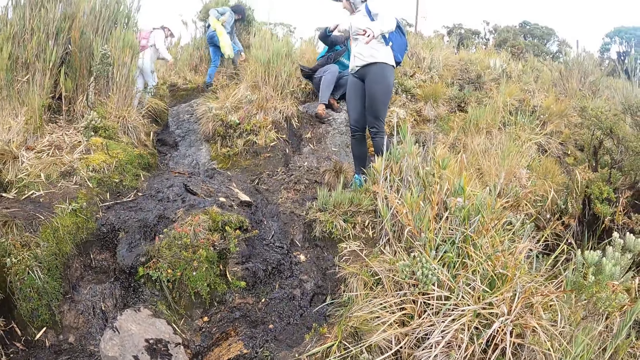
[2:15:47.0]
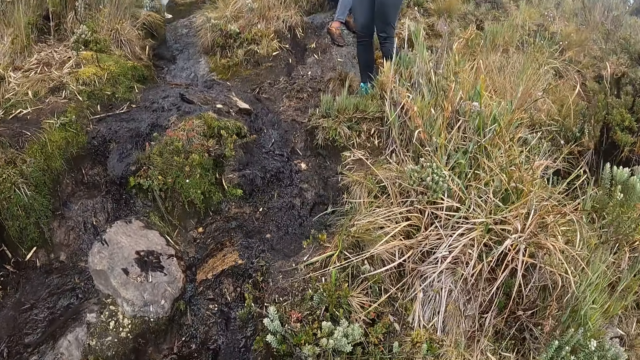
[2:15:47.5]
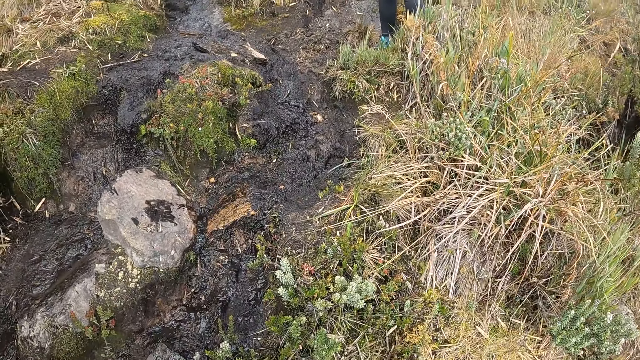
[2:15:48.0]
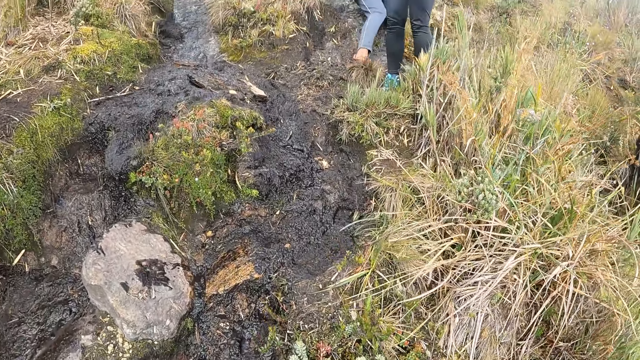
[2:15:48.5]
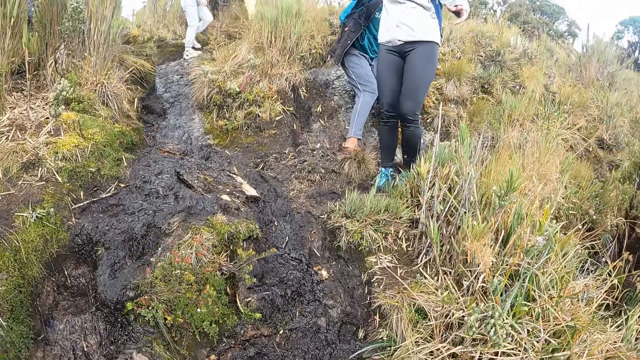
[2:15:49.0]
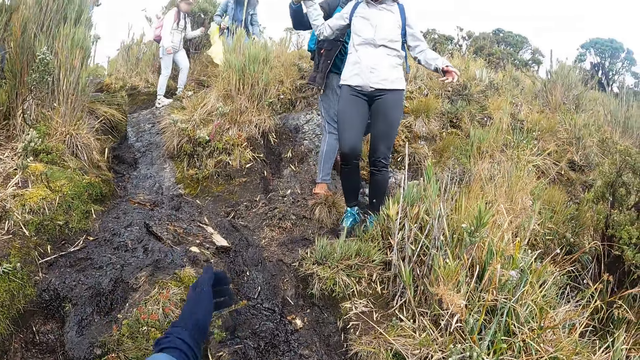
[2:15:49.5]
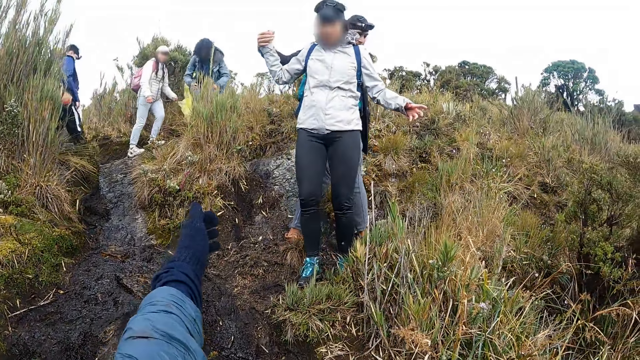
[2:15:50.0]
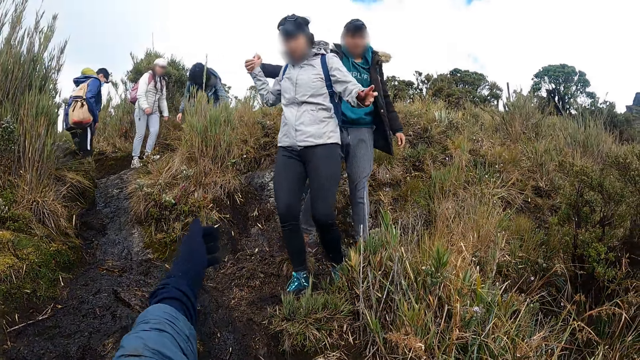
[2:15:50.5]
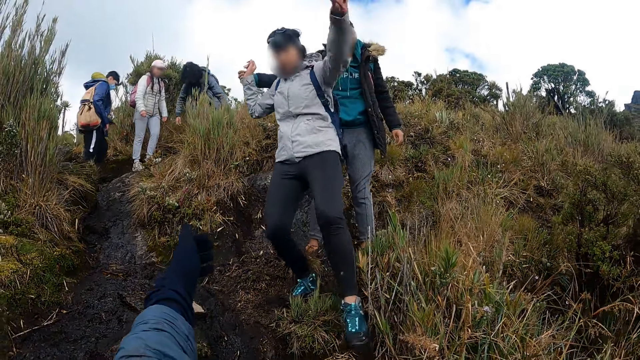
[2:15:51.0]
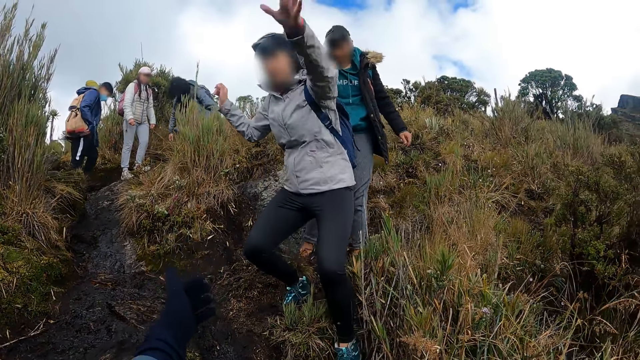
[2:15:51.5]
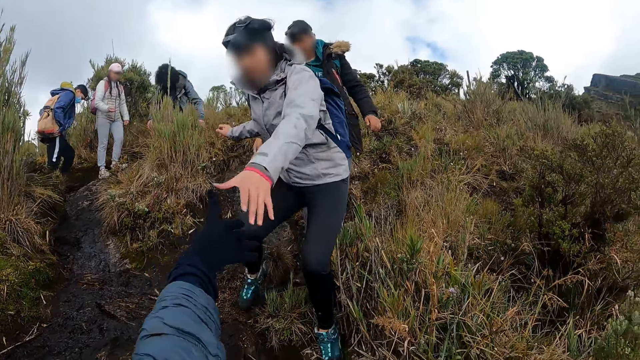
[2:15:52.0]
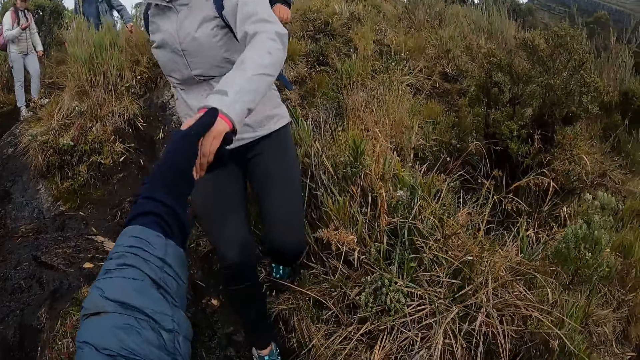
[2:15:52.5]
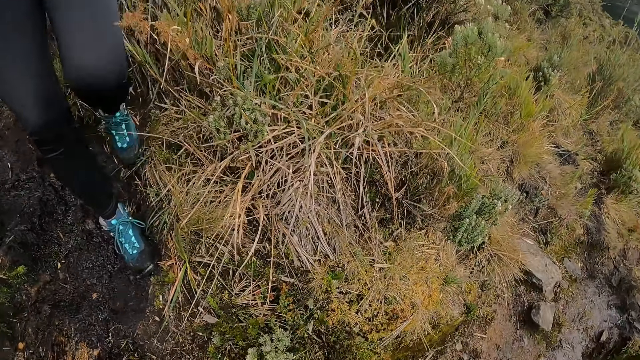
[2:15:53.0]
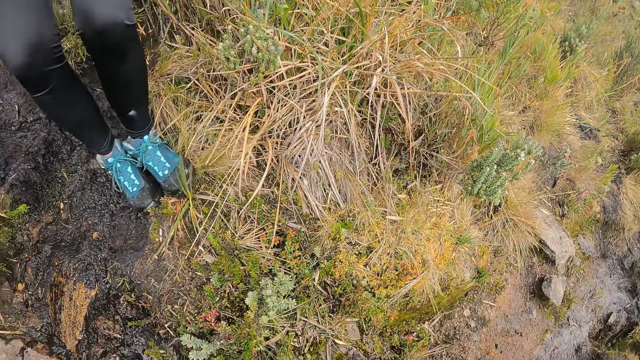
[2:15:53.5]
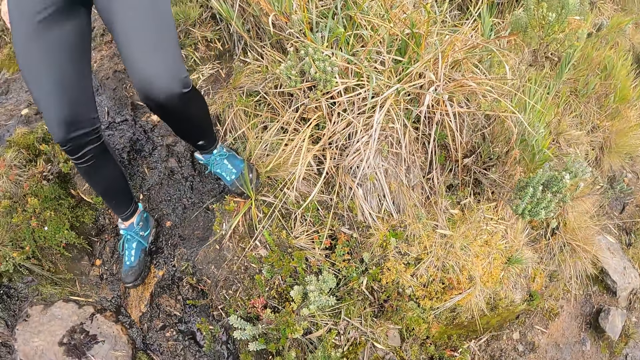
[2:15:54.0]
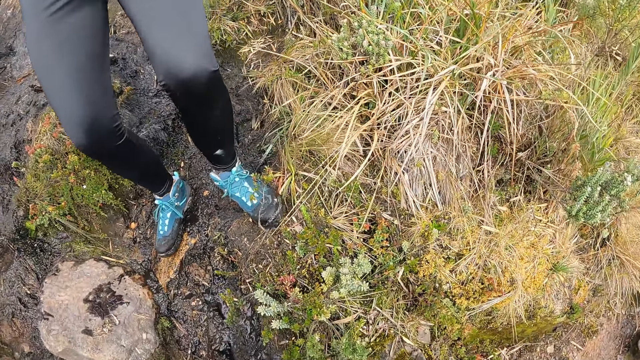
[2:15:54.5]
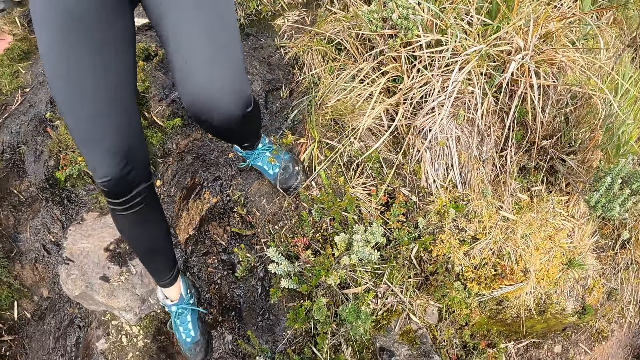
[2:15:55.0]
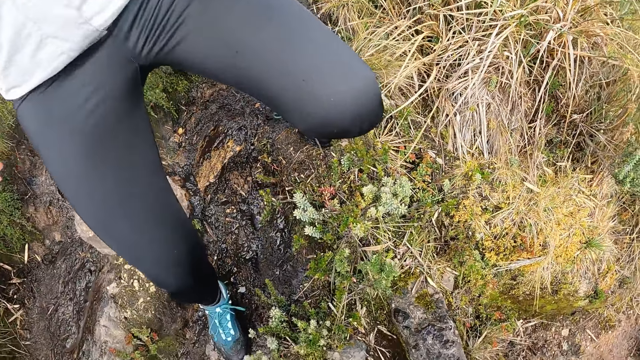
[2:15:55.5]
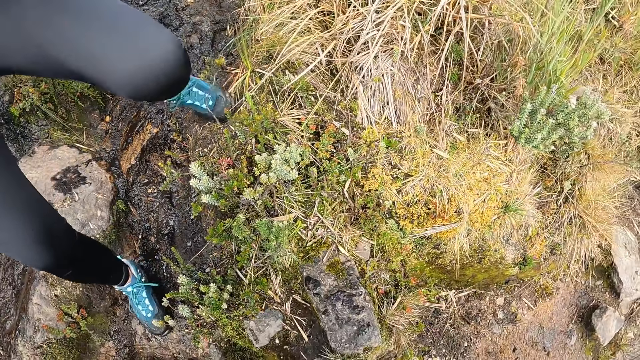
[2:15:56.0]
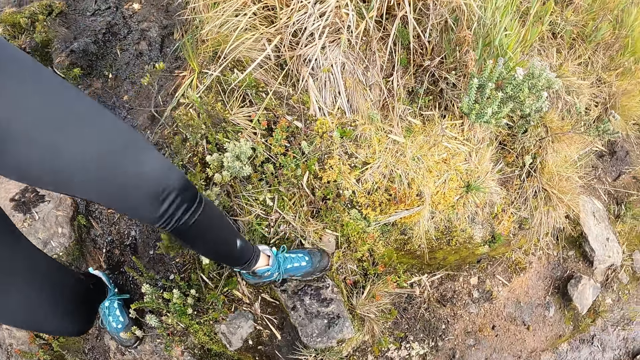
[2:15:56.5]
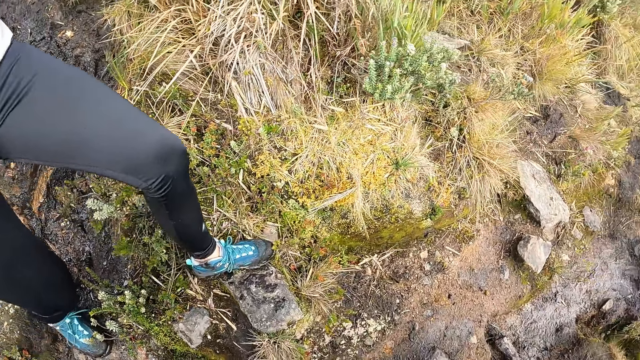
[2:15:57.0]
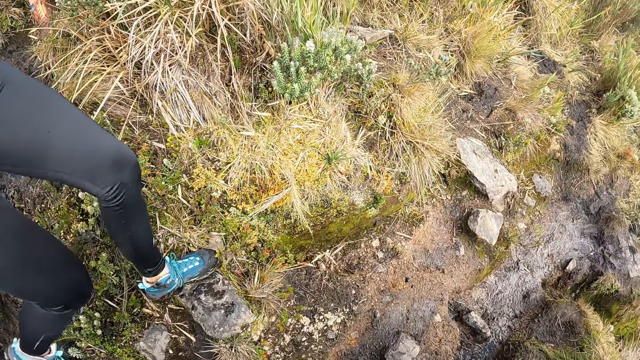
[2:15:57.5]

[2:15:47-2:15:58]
The camera wearer lifts up the hand. They touch a man's hand and hold the man's hand. The man walks down the mountain.

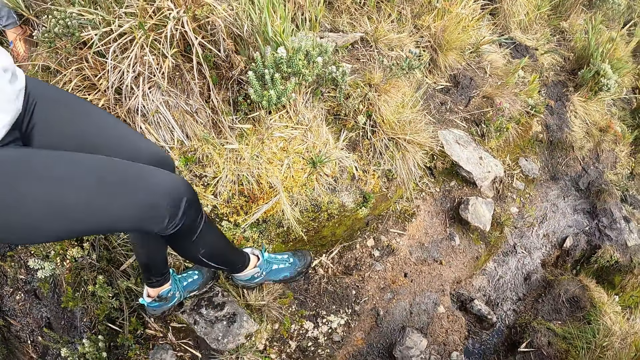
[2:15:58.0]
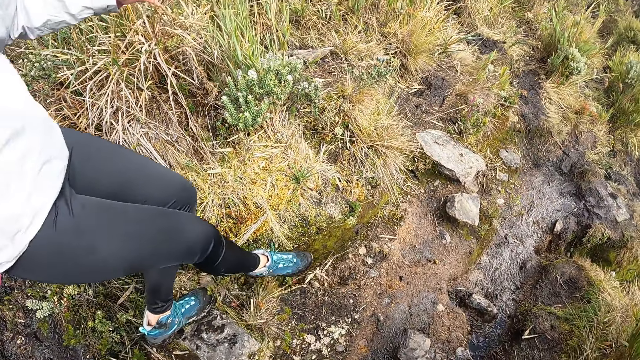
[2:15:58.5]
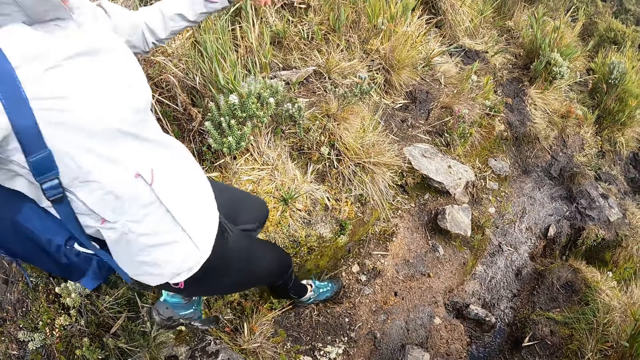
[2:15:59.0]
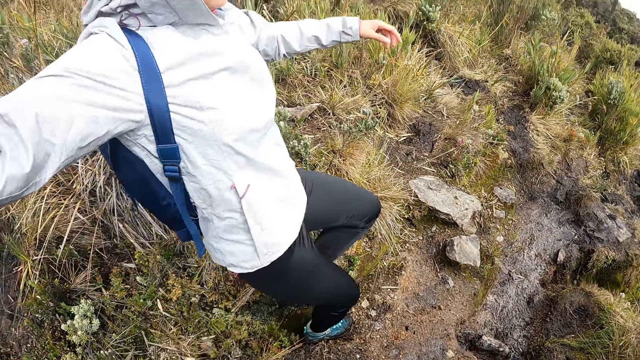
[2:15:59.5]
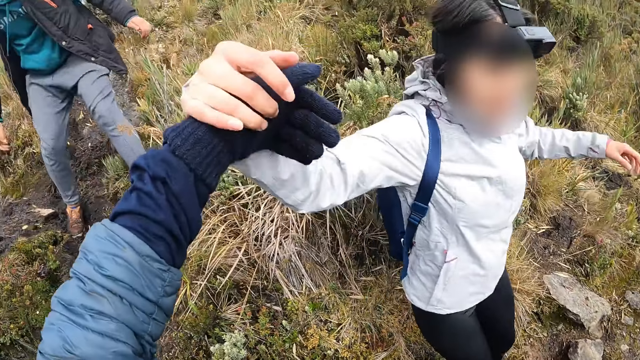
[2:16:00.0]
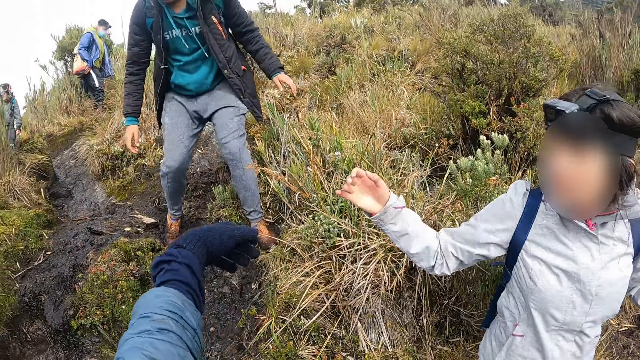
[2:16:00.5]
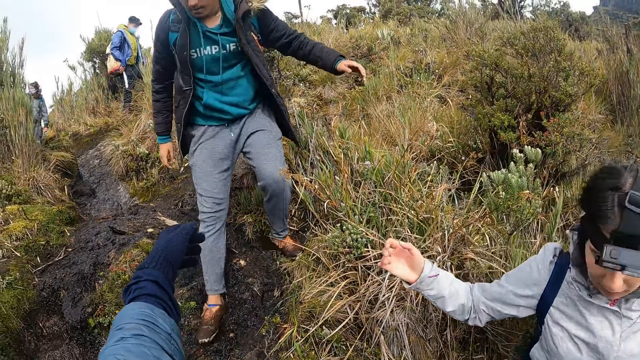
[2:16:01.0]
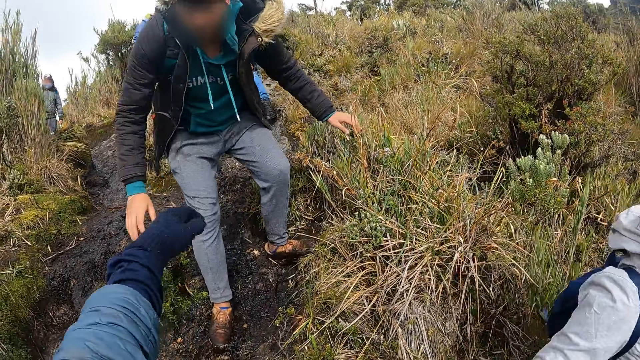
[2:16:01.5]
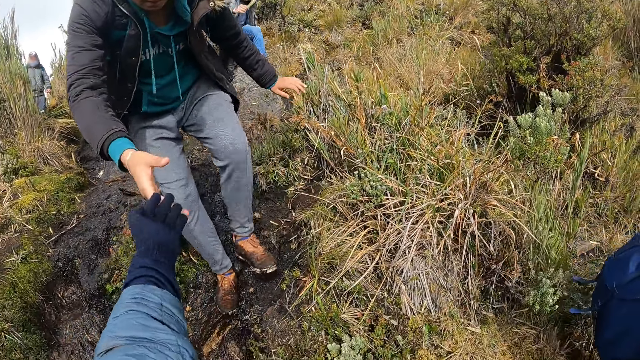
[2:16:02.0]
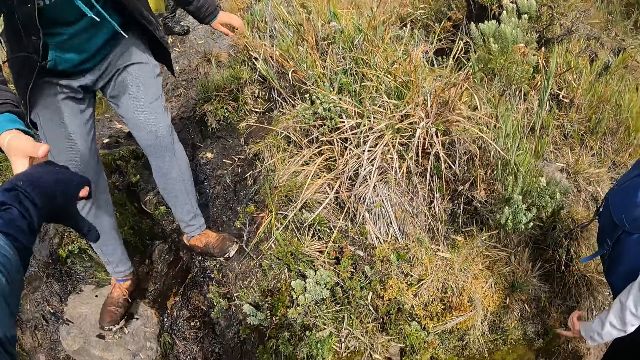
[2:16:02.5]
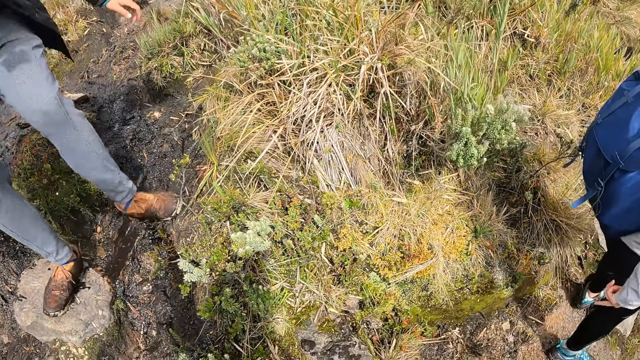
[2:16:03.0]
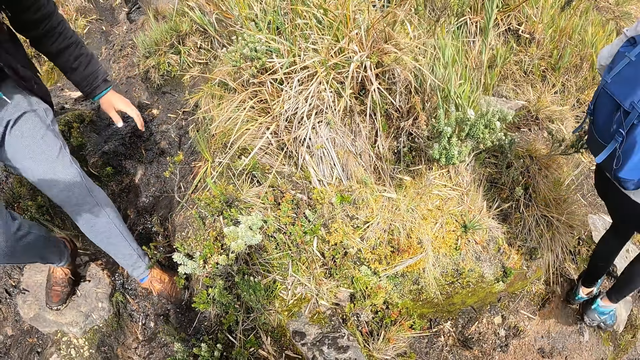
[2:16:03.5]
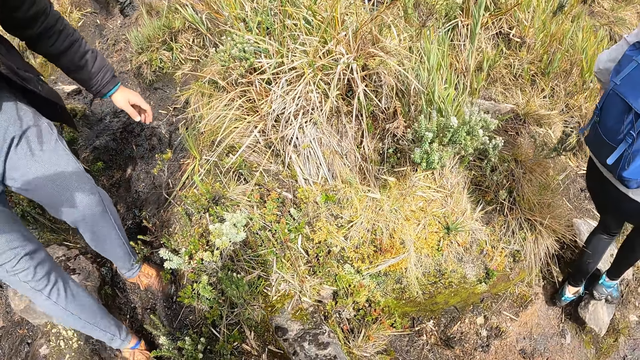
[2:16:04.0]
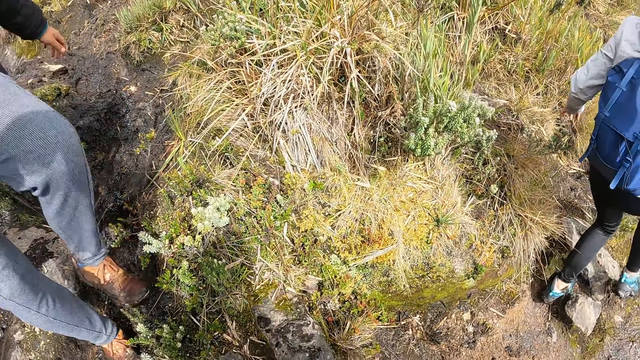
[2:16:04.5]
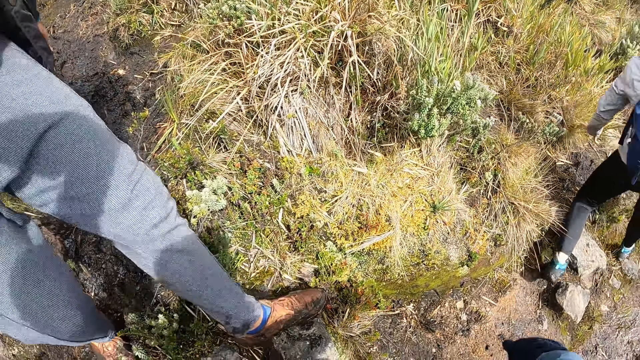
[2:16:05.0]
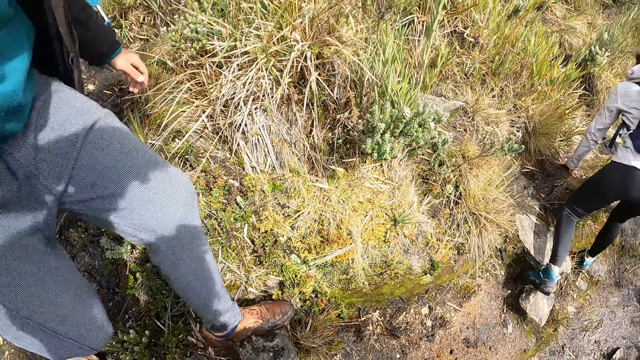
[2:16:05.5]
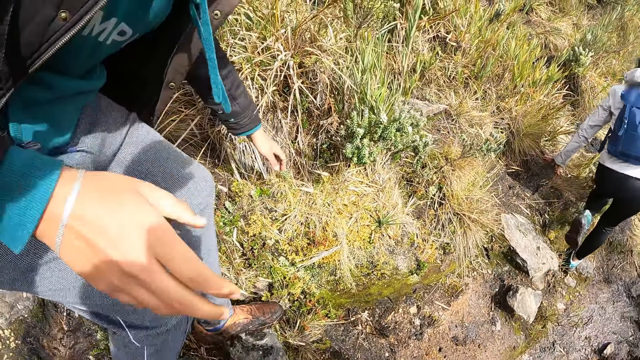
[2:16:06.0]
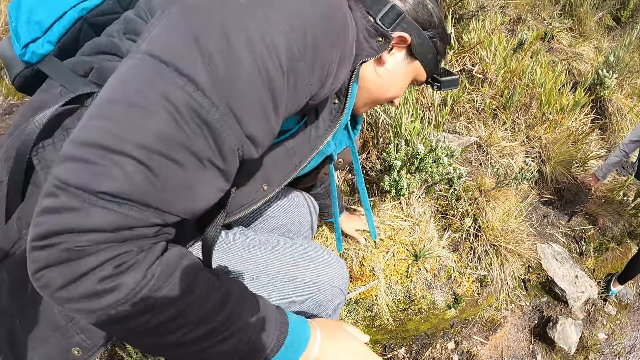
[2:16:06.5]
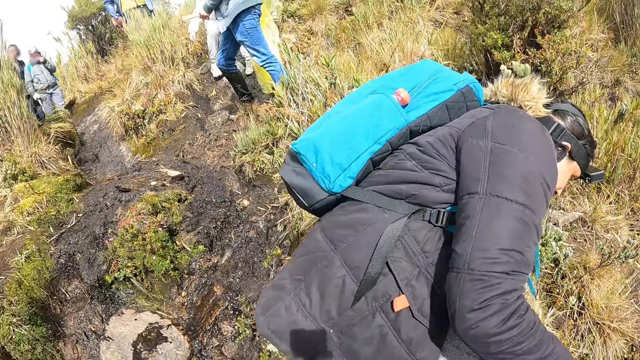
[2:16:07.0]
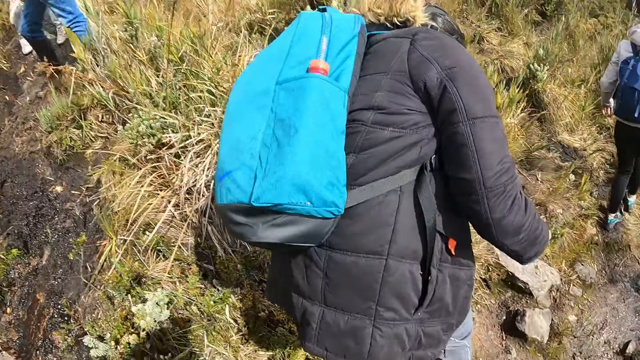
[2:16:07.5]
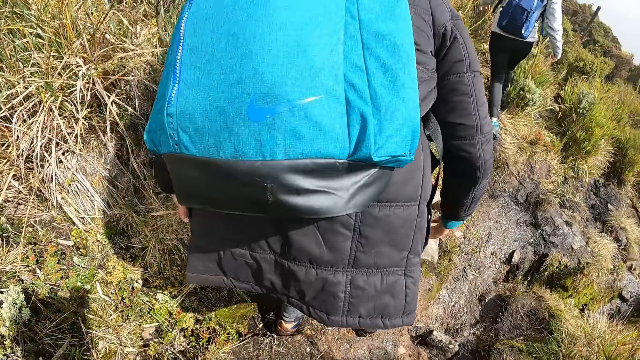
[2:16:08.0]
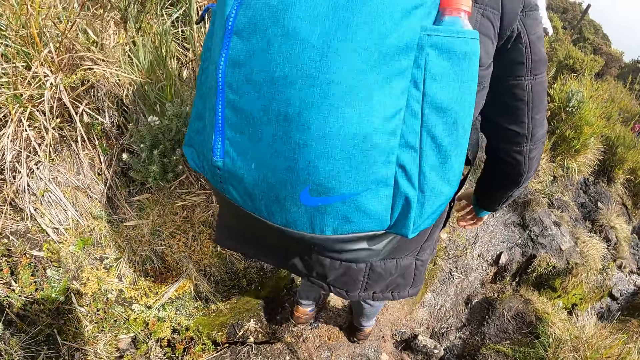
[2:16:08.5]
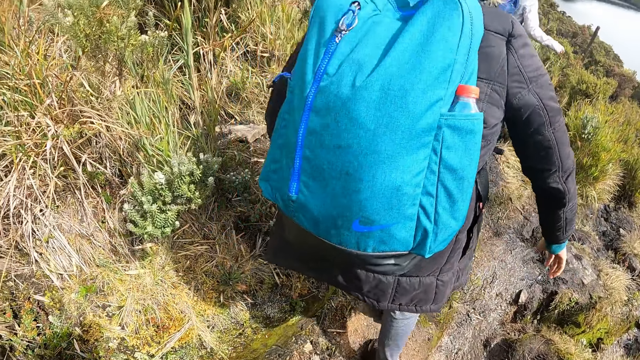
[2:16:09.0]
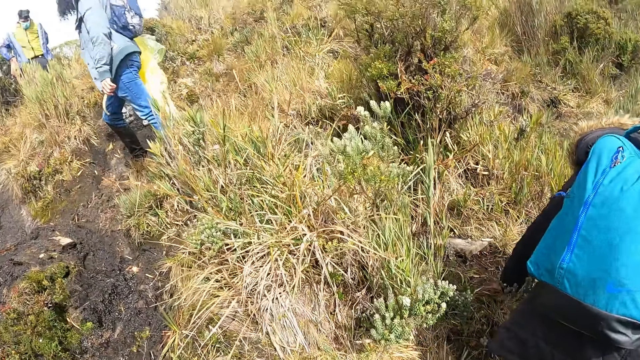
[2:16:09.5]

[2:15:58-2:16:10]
The camera wearer lifts up the hand. They hold a man's hand and touch the man's hand. The man walks down the mountain. The man puts the hand down. The man walks down the mountain.
